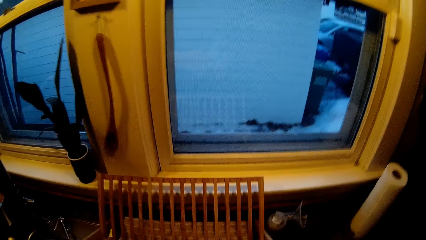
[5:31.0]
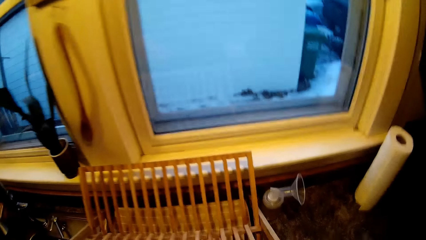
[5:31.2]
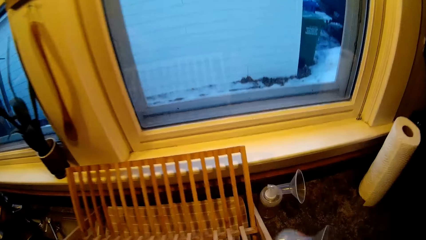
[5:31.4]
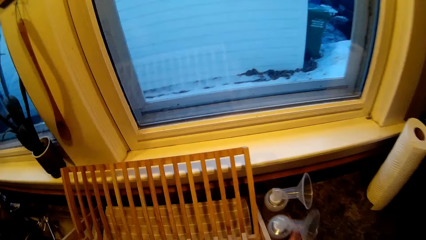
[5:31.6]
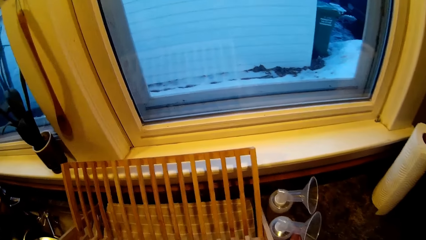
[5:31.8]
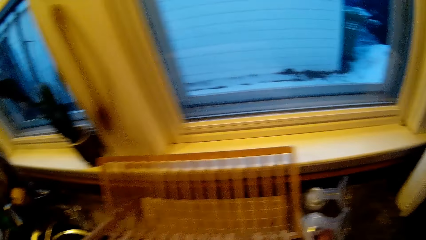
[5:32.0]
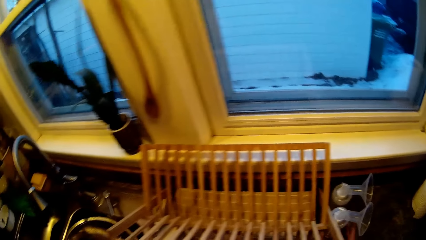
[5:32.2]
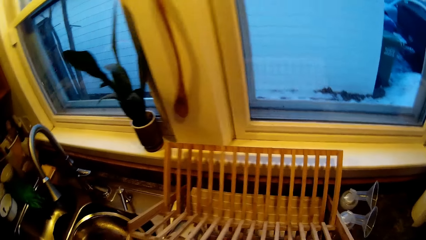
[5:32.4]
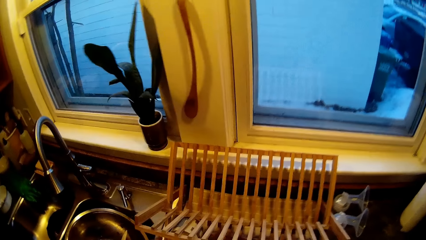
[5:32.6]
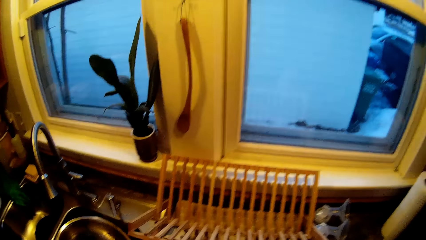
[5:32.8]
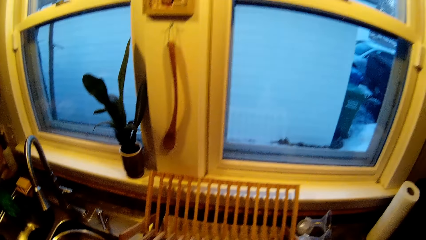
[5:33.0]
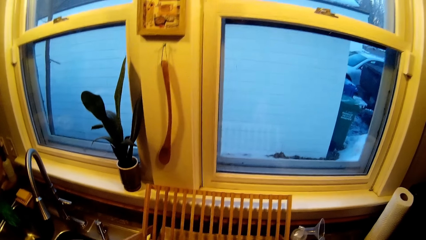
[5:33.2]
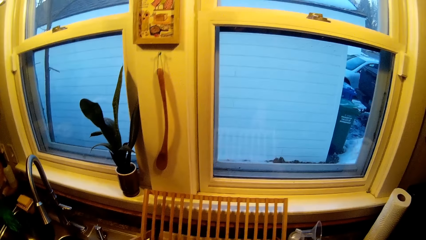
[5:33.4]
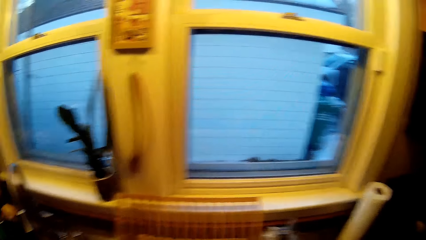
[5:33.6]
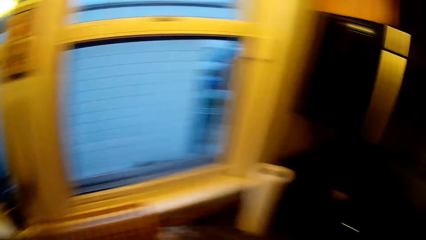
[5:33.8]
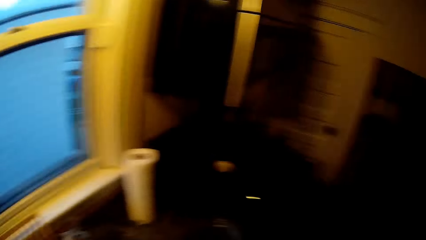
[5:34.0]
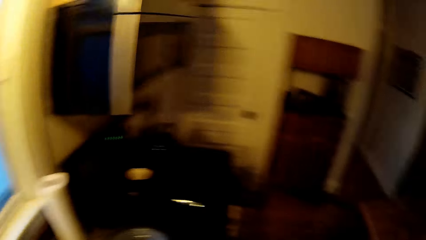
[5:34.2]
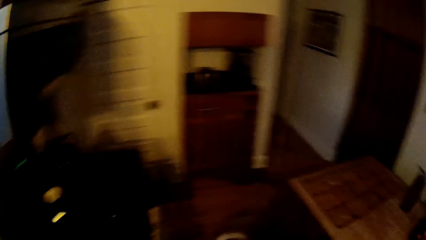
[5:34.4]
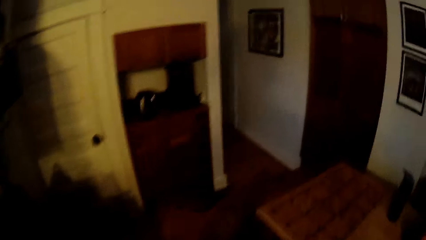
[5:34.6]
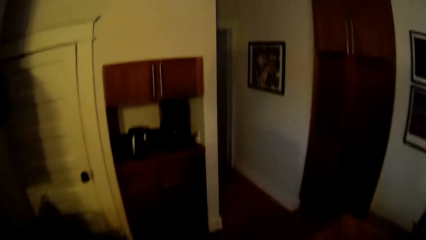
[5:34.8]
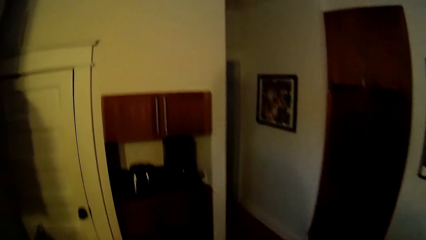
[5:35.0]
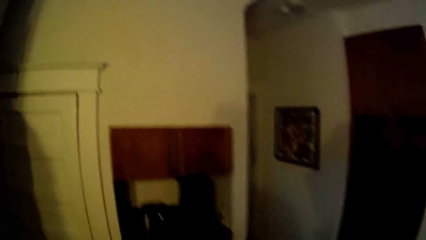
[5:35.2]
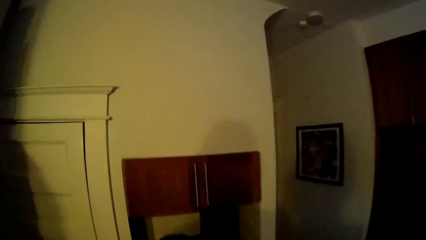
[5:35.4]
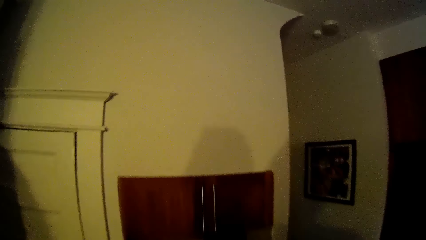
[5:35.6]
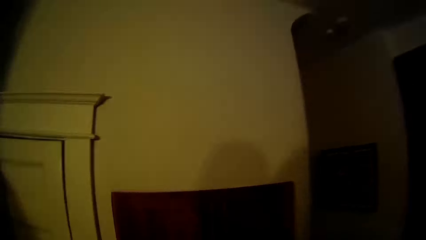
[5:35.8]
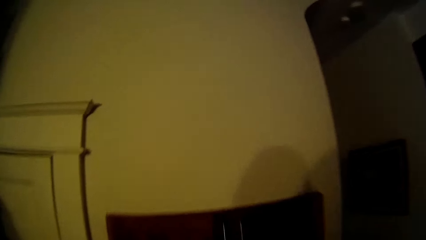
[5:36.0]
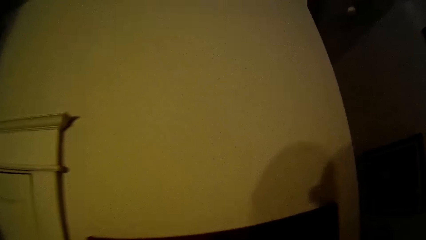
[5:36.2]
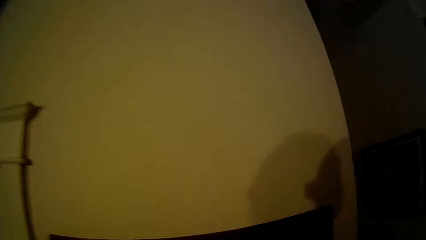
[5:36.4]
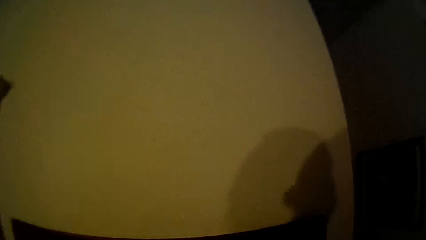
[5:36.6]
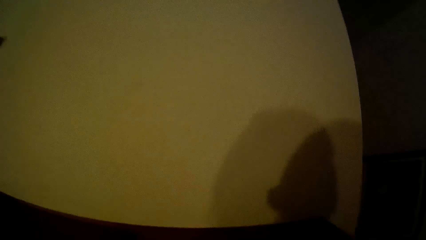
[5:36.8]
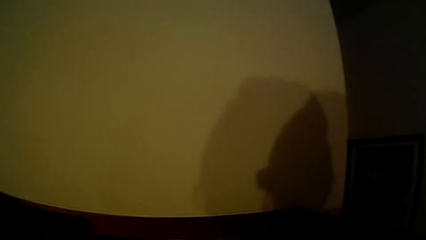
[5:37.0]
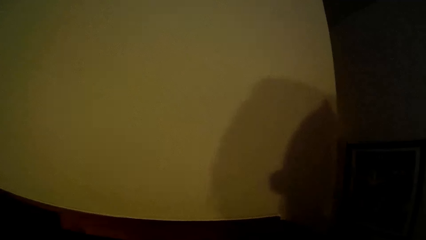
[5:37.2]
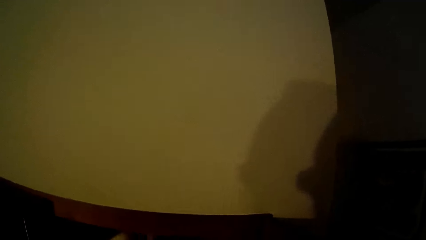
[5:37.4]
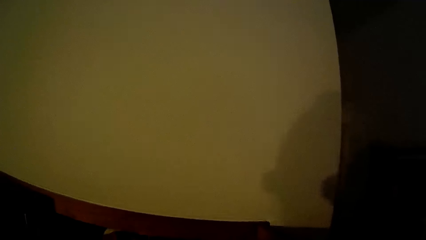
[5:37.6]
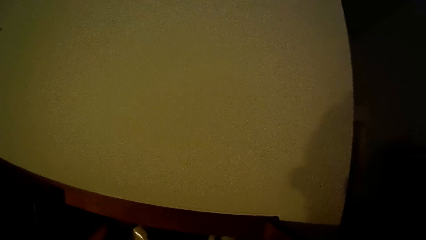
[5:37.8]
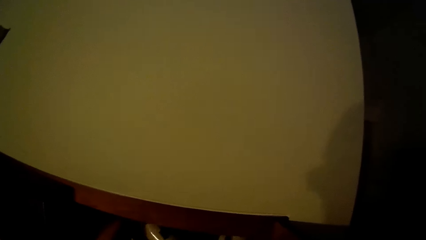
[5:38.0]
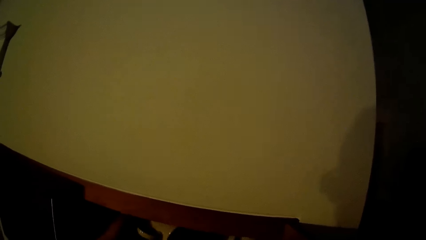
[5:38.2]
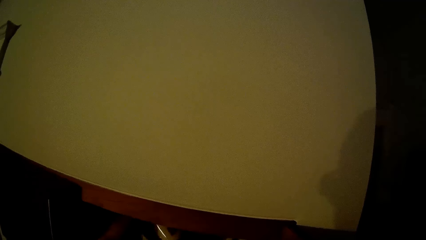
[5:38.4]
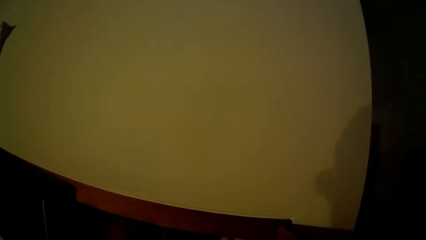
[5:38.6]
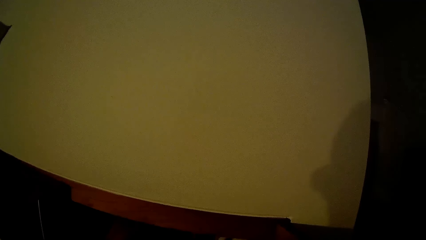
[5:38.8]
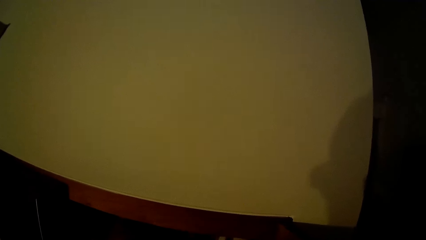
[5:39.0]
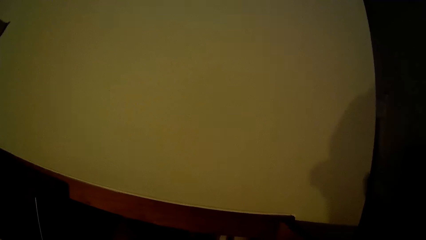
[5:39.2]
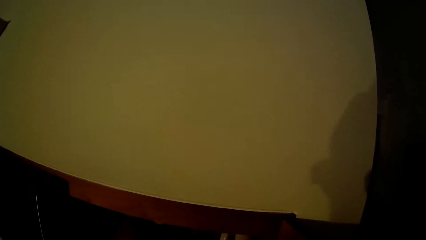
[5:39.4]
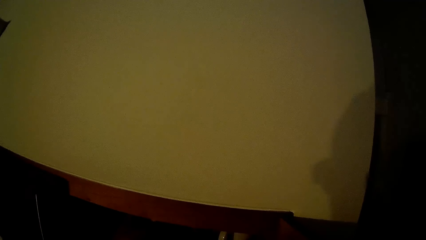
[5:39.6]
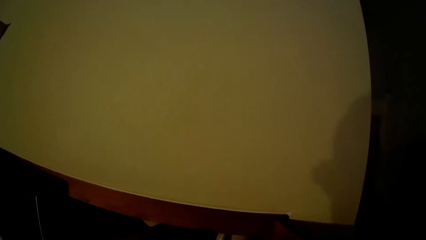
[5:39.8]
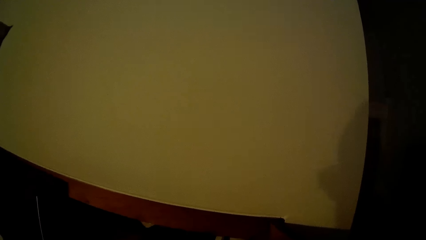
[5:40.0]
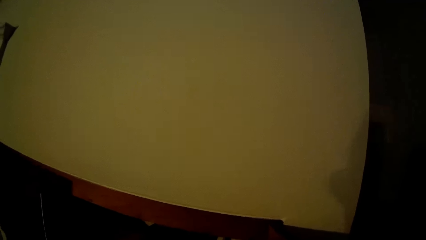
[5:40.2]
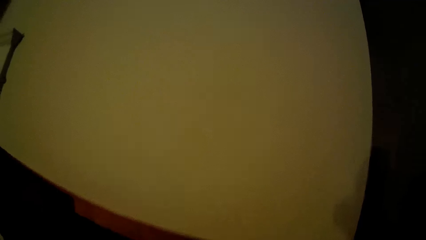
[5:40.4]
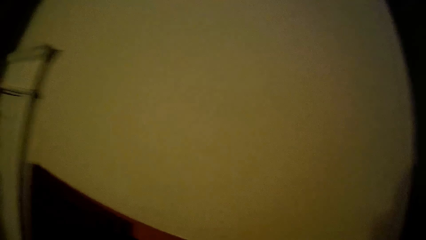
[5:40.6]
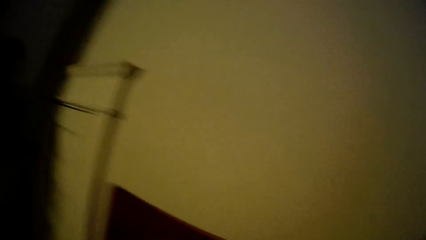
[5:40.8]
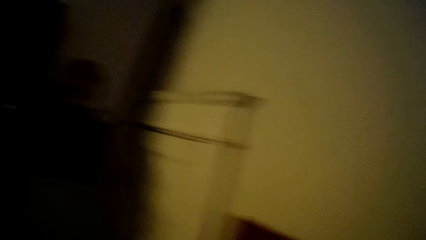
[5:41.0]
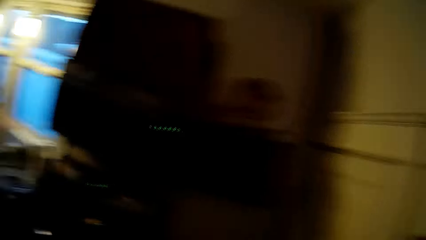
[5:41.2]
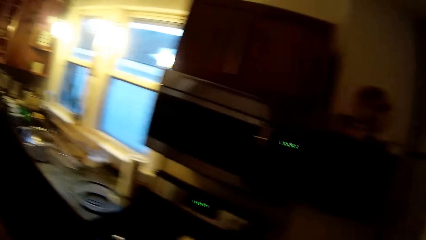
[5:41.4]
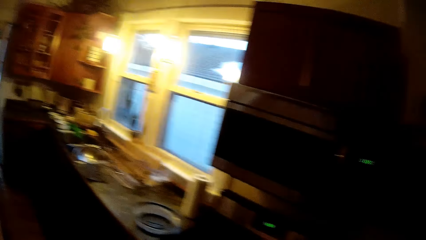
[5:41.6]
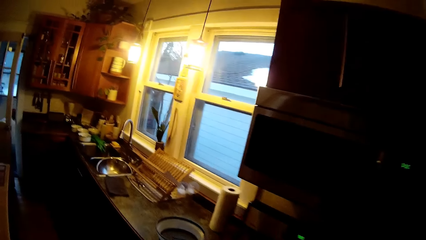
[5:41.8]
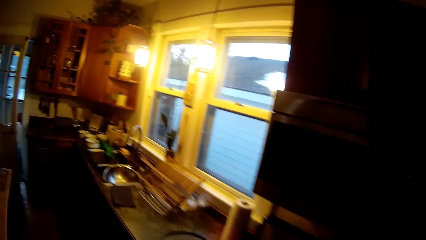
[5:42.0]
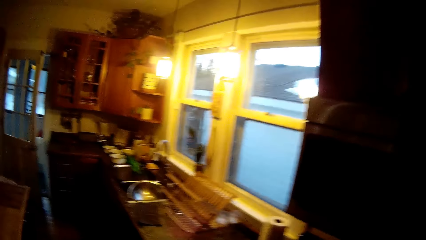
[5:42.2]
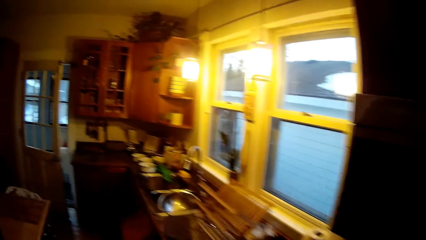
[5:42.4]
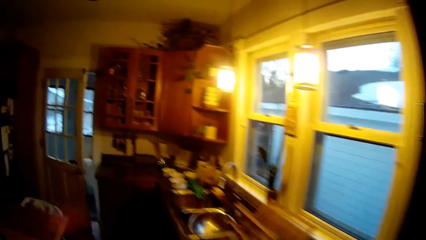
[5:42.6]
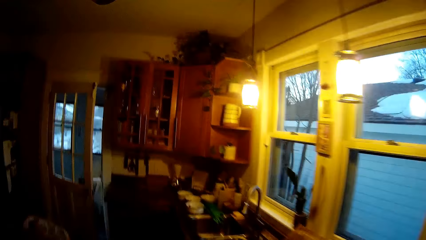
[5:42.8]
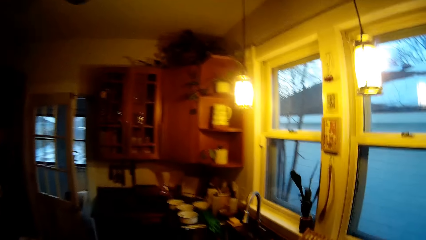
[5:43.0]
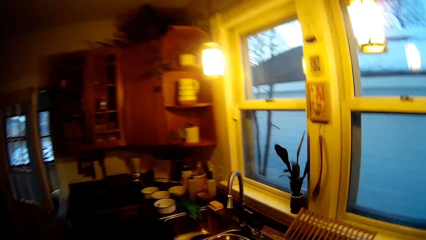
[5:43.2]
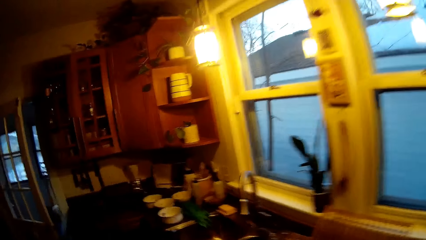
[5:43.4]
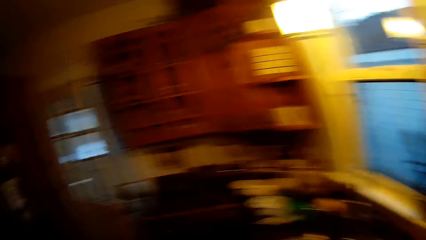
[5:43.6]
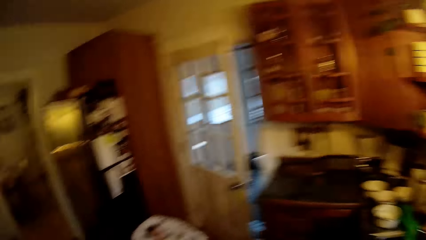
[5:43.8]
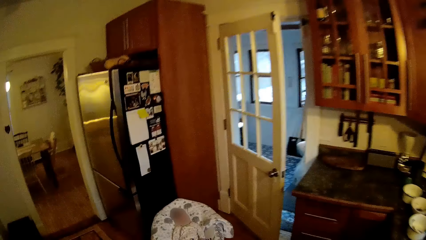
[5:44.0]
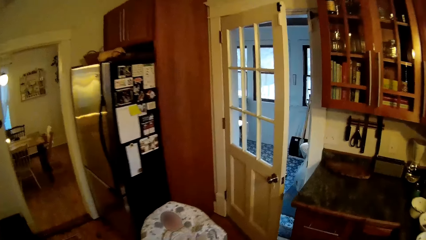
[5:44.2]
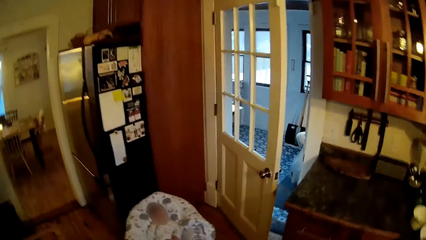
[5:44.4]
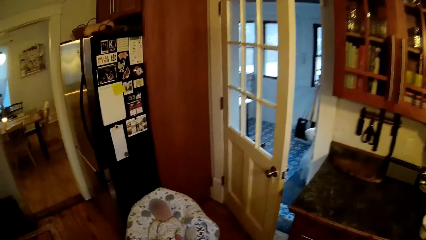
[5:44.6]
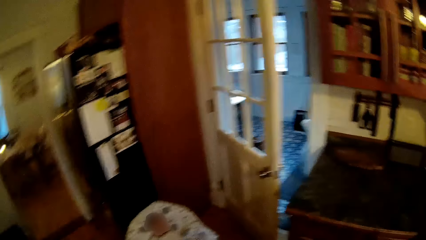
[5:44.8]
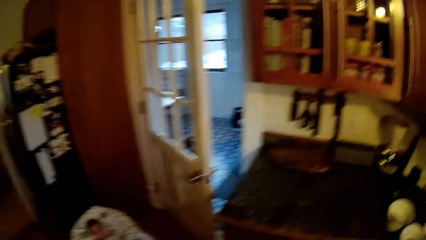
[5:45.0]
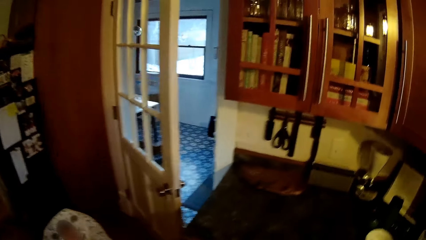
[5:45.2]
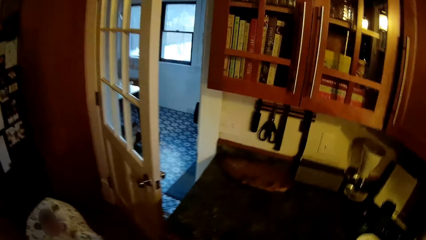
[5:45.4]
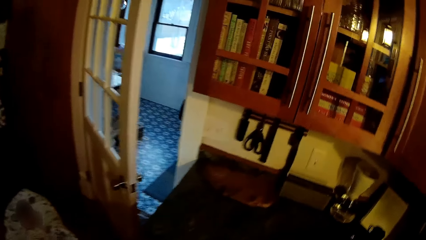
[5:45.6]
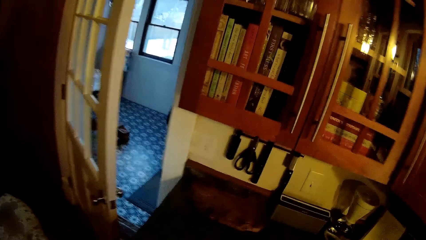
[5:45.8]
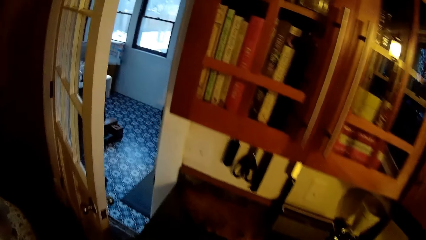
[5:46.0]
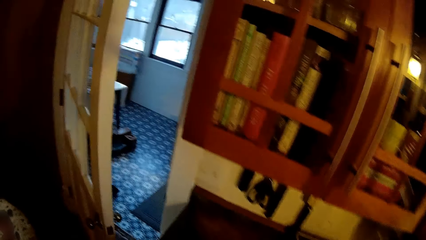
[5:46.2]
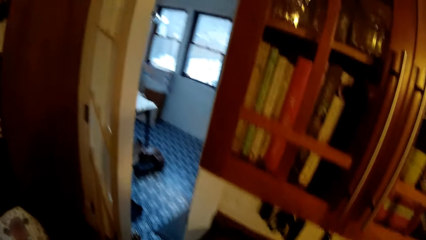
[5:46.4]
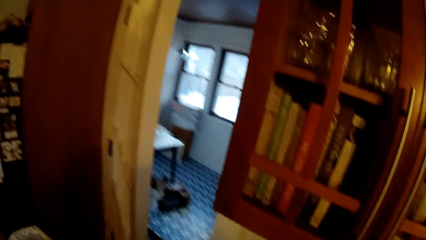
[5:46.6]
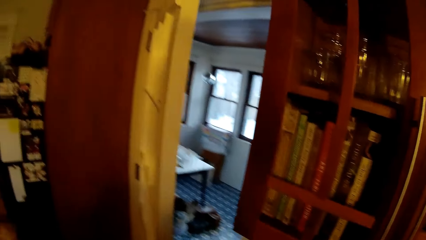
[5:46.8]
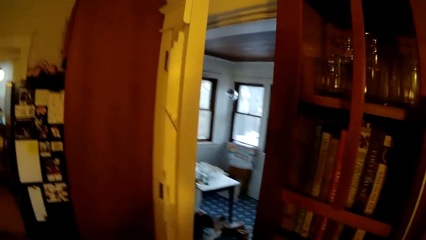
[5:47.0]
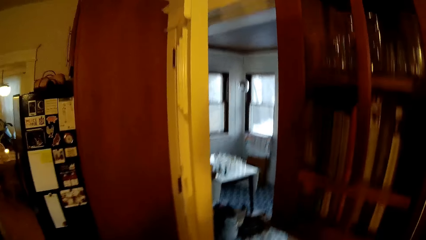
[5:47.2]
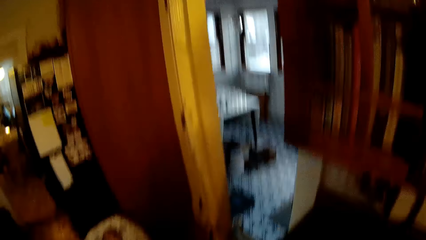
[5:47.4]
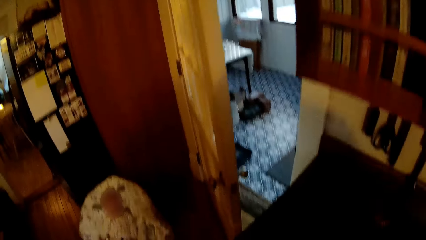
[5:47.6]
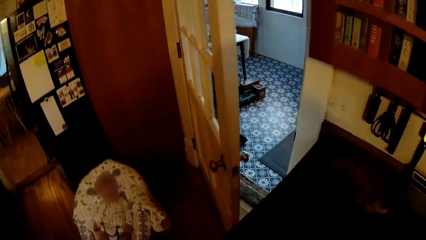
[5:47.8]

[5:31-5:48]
The camera wearer places the oil reservoir glass on the countertop with his right hand. He stares at the cabinet. He moves towards the door. He opens the cupboard. He places a cup in the cup in a shelf with his left hand. He touches utensils on the cupboard. He moves around the kitchen.
